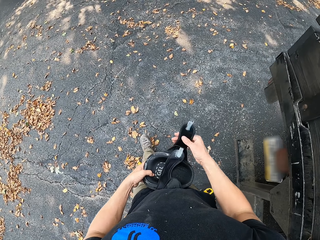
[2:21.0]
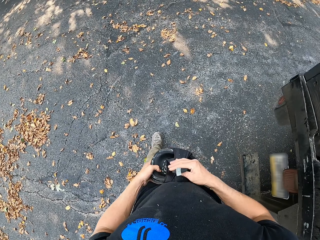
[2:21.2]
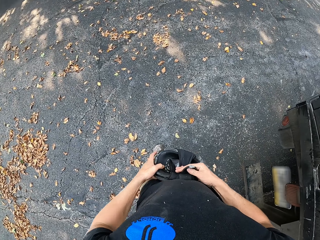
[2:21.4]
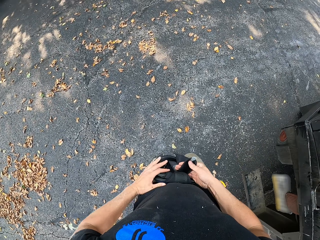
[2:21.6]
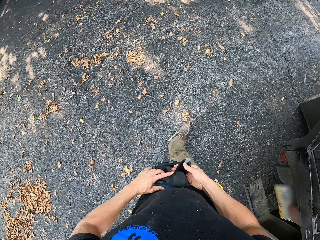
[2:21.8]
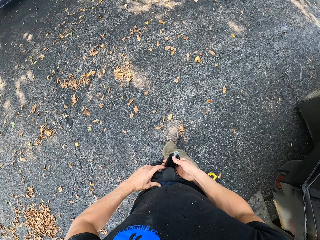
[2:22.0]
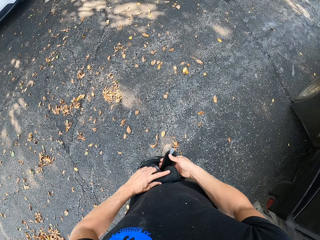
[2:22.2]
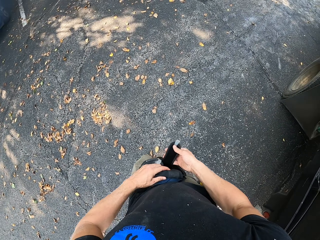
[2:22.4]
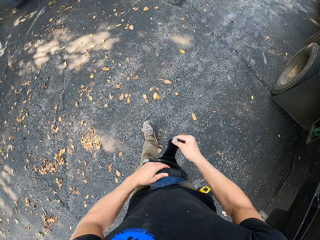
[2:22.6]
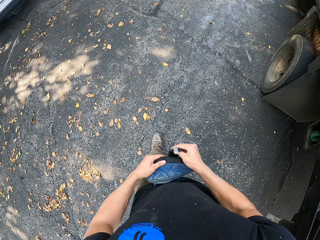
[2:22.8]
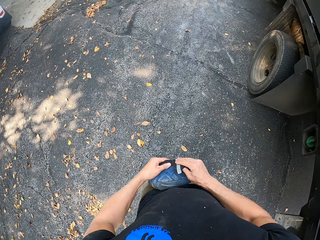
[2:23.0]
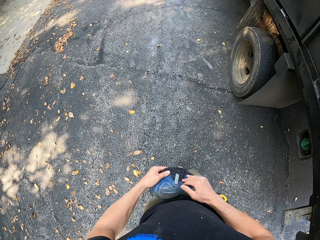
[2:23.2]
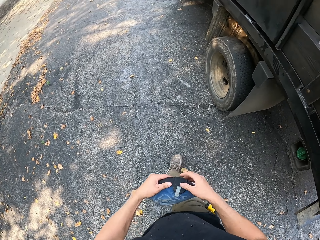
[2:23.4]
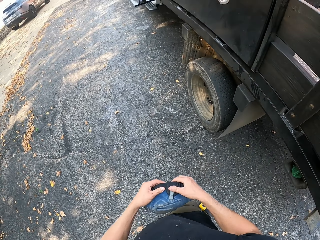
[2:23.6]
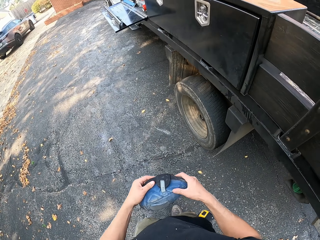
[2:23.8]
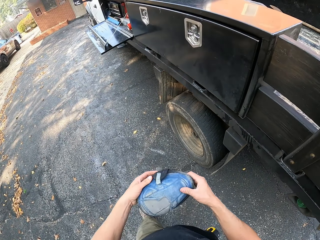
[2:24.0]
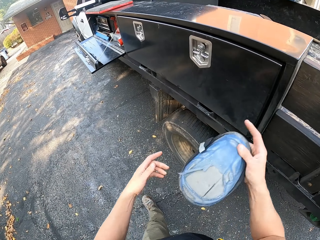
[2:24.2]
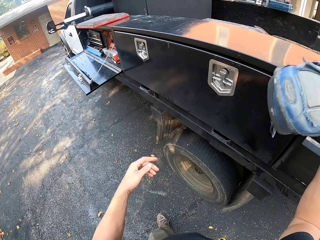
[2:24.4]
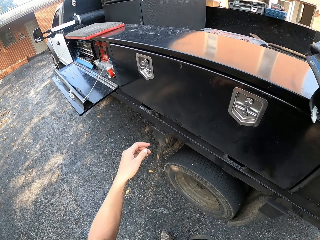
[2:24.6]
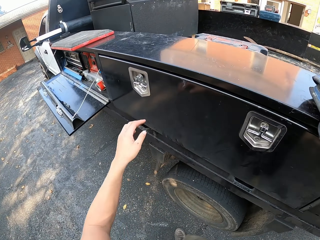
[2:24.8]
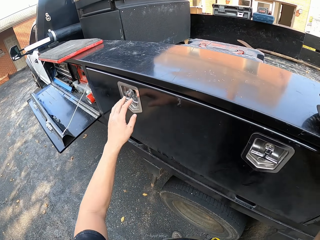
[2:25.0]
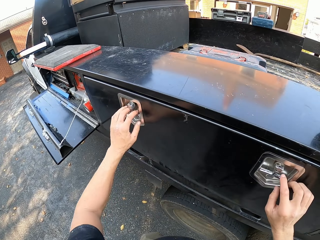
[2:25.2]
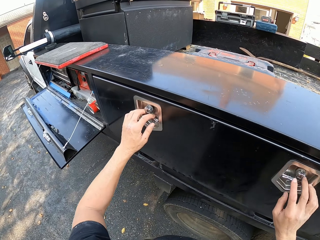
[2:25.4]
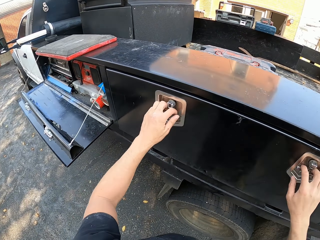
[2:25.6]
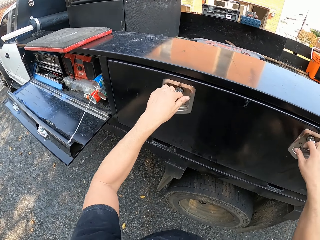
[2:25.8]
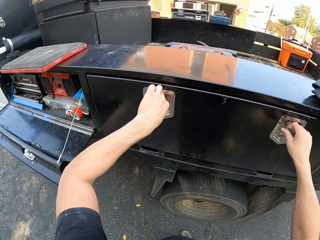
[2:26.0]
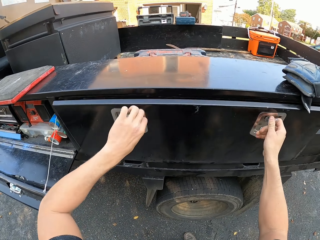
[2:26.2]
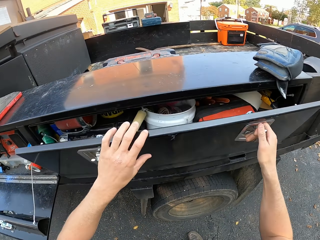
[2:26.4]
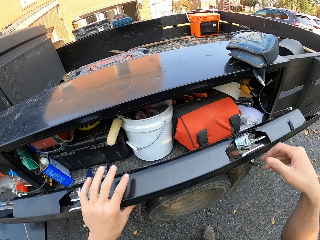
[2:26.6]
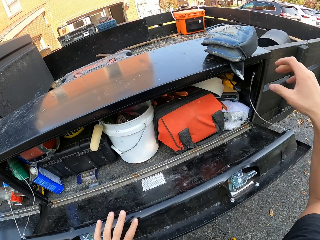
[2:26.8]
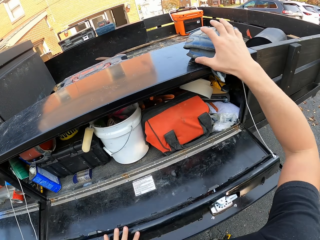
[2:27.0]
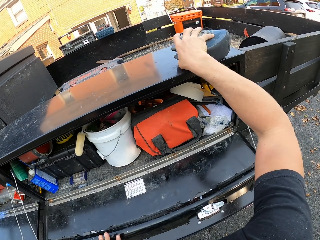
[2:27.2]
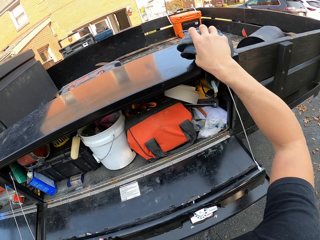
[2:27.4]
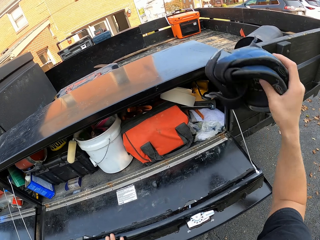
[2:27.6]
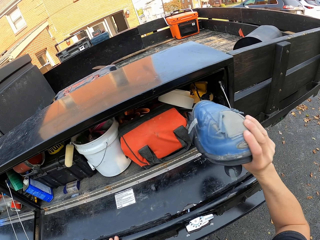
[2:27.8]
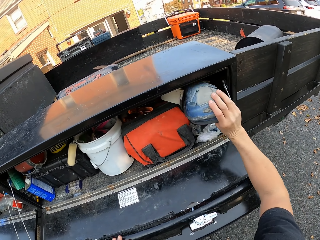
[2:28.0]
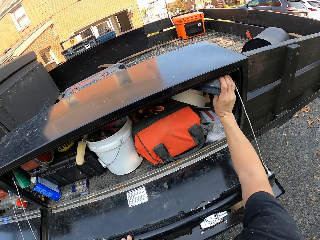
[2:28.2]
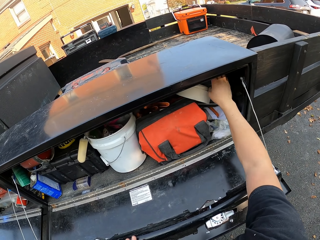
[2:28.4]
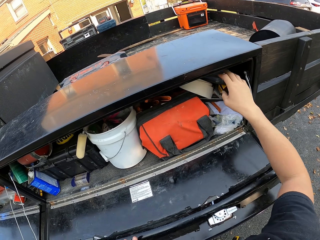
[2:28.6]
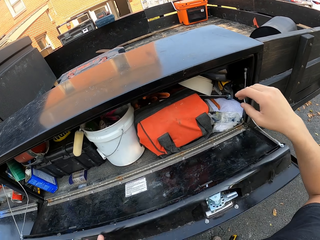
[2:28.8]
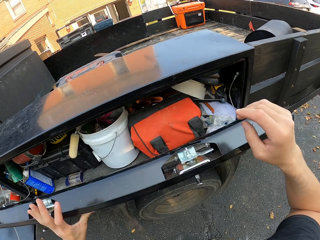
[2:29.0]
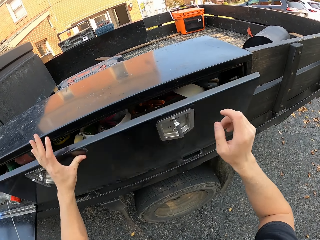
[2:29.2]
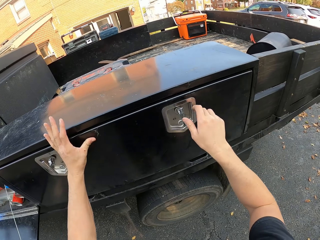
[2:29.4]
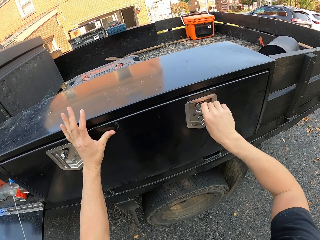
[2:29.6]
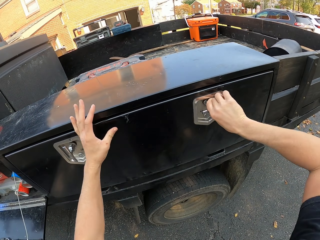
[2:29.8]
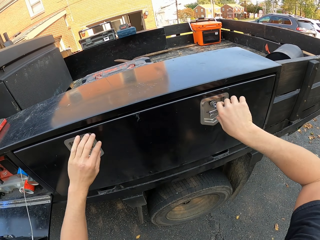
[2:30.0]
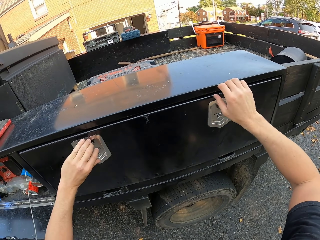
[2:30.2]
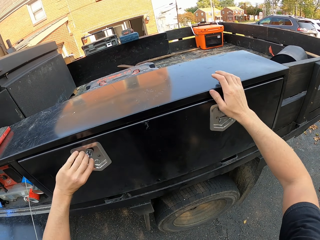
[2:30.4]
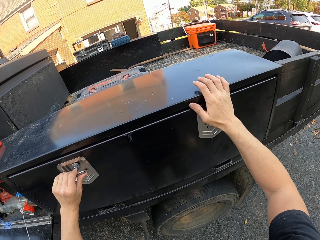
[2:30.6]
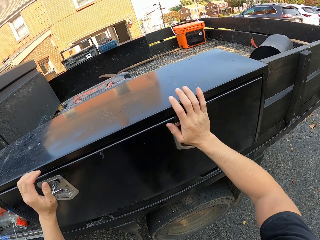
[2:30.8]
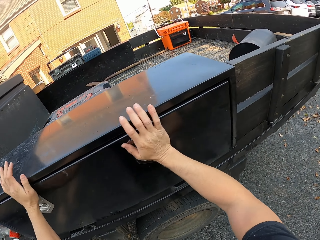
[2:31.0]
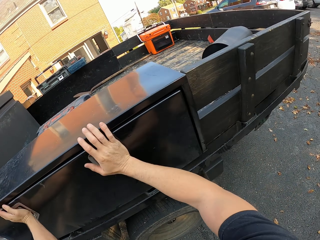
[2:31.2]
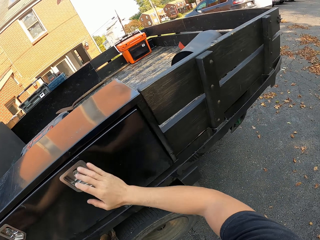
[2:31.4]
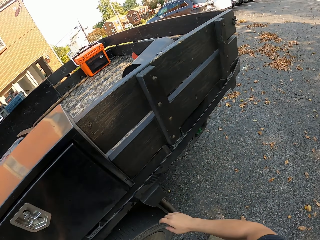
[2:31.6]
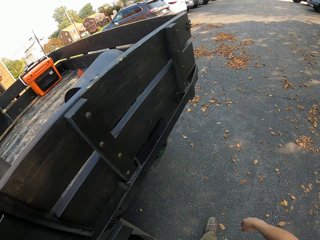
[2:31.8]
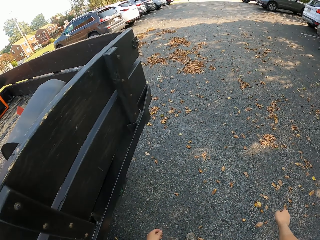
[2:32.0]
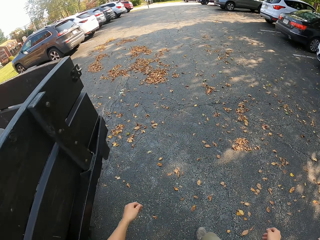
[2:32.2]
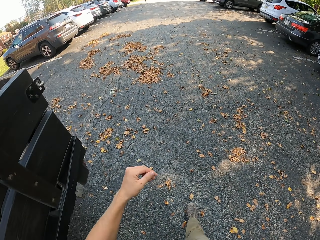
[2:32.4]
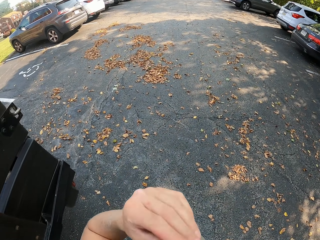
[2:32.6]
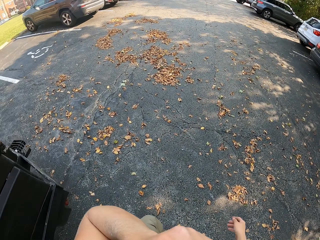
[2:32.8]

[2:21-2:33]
The camera wearer folds the knee pad. They drop the pads on the truck. They open the vehicle boot. They pick up the pads from the truck. They put the knee pad in the vehicle boot. They close the vehicle boot.

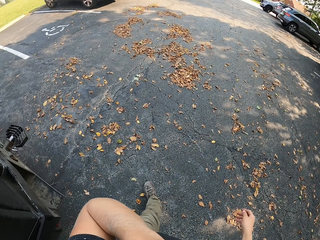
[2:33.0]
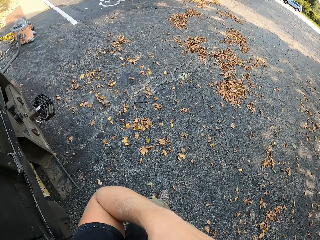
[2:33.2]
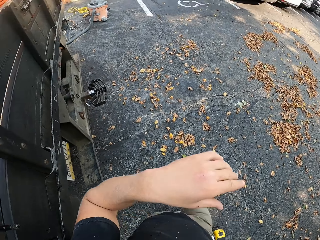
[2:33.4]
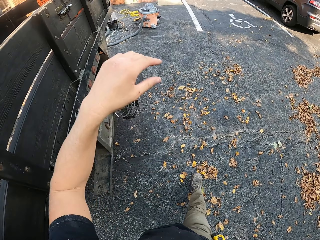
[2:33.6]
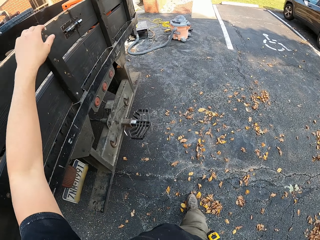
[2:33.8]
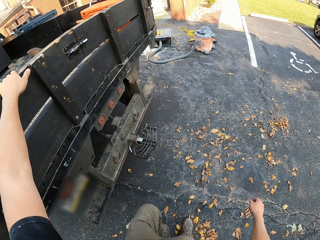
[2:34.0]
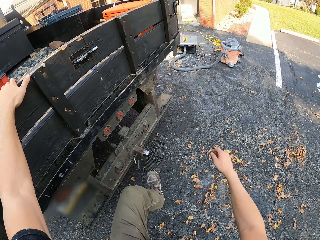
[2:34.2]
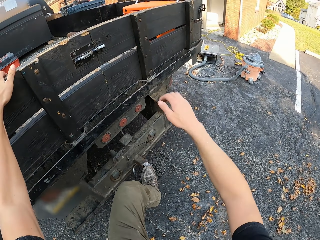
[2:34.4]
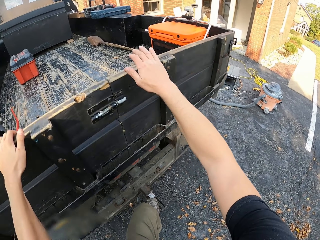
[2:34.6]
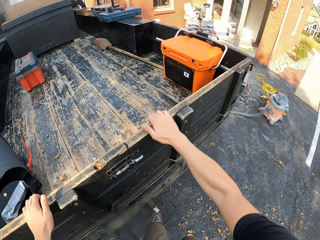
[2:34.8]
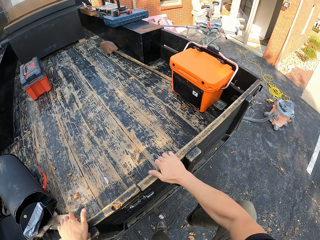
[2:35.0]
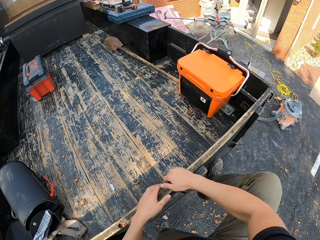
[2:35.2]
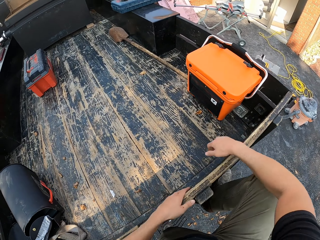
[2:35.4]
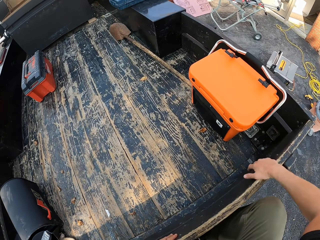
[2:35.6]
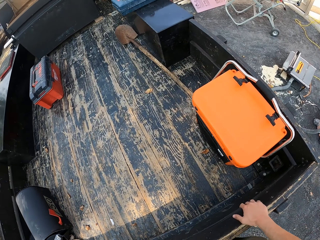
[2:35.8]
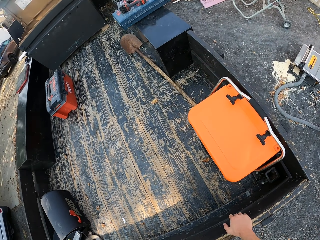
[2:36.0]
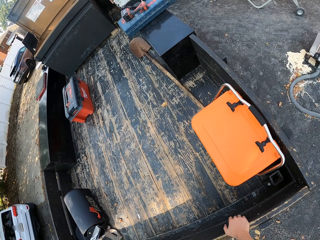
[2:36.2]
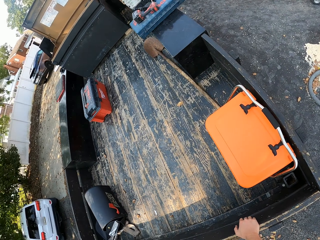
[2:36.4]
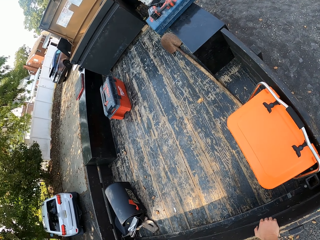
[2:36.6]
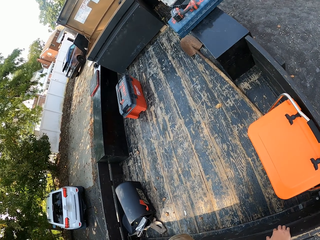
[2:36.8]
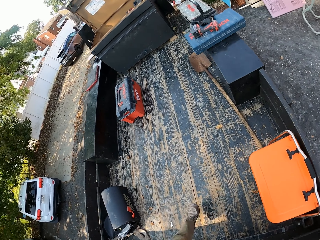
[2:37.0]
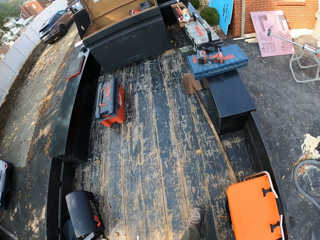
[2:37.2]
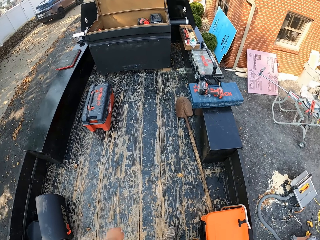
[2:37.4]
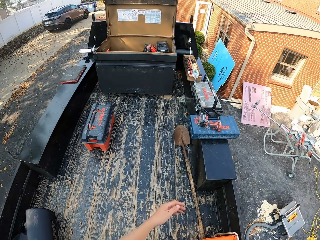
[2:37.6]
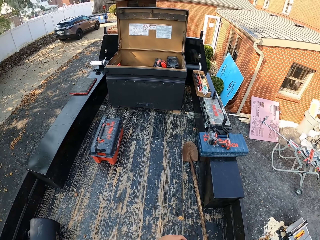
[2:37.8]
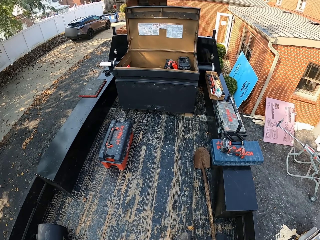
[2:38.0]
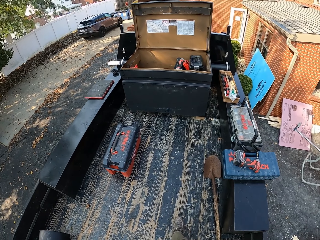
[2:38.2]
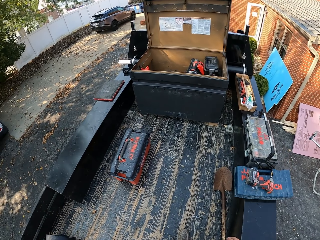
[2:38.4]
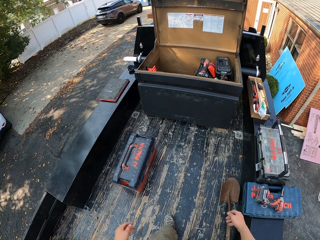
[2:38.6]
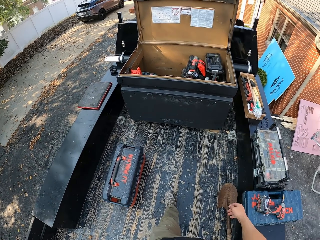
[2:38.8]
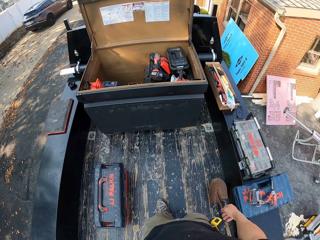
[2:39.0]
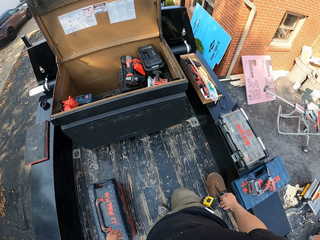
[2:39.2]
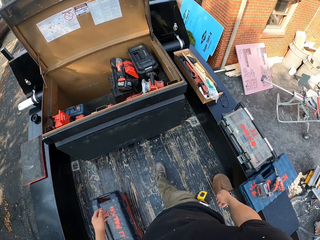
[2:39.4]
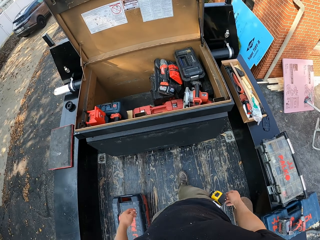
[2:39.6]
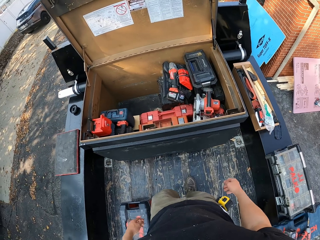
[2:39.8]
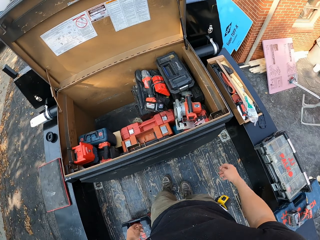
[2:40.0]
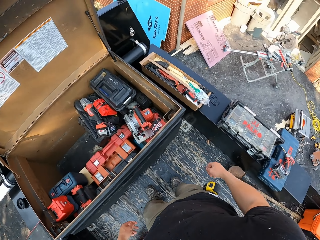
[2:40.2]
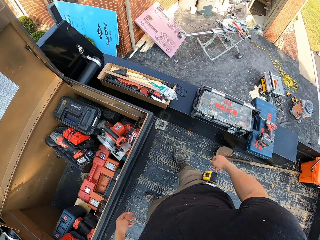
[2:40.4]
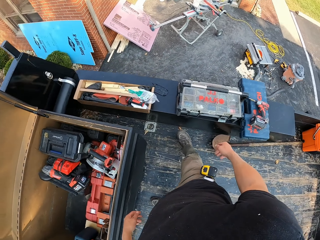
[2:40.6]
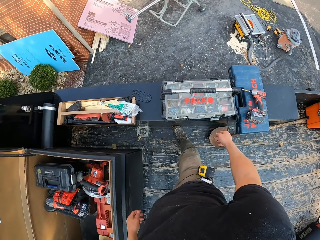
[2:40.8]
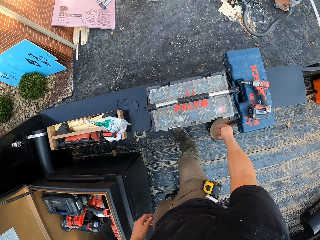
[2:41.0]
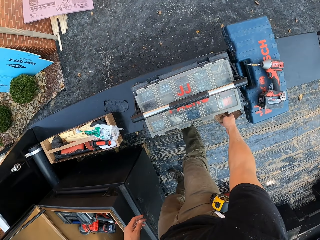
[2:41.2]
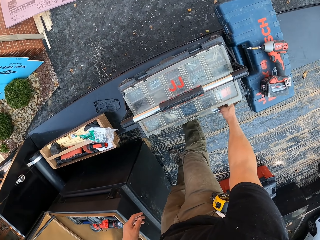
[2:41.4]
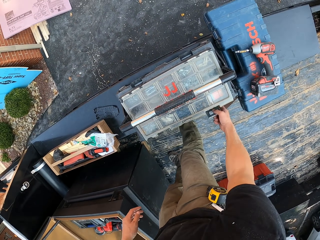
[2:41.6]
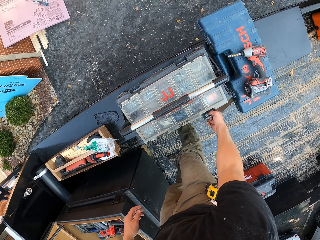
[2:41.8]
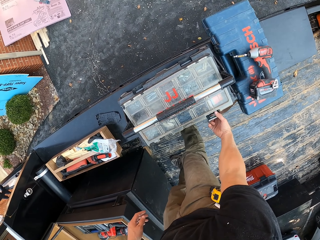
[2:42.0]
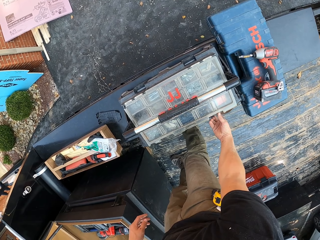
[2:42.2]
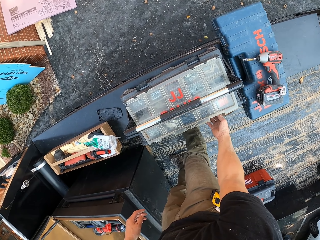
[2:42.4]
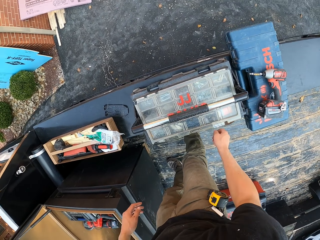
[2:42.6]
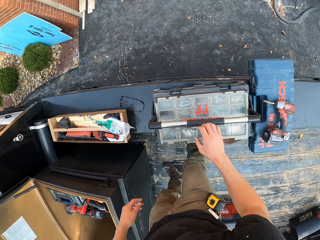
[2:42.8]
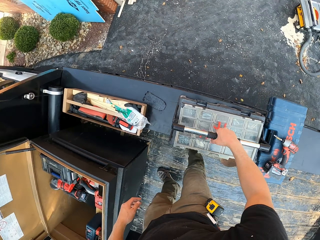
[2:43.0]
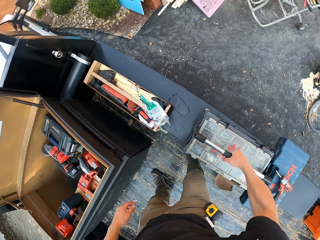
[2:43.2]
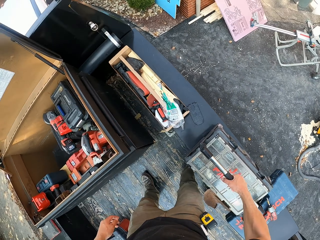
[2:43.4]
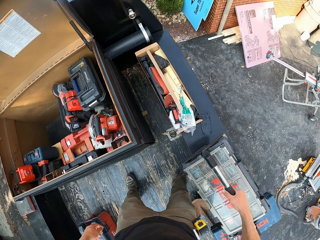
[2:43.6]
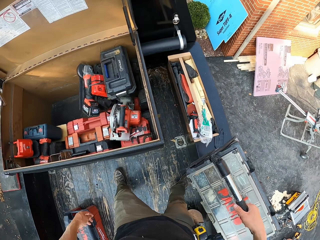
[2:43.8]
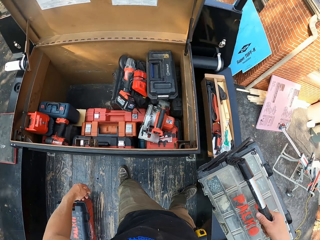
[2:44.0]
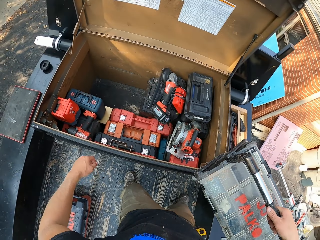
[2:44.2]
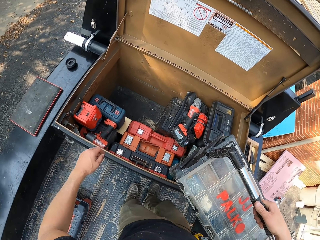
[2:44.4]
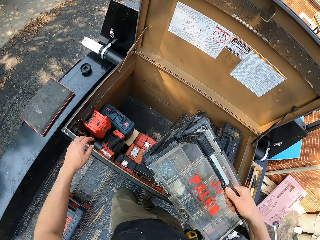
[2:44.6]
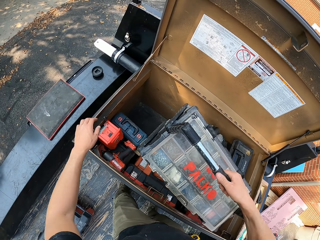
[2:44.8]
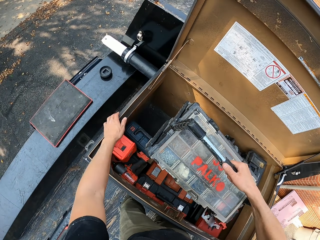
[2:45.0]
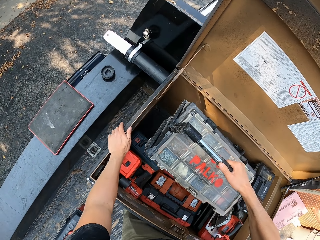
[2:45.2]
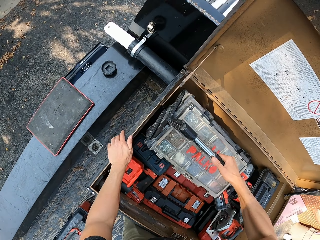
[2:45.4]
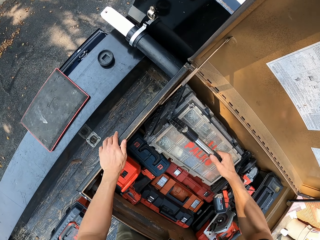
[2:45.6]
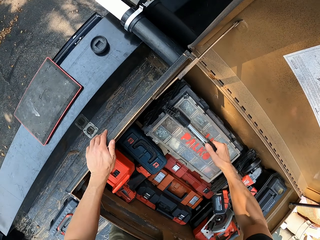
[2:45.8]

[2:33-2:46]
The camera wearer climbs the truck. He closes the tool box with his hand. He opens the mechanic tool bucket. He picks up the tool box. He puts in the mechanic tool bucket. He drops the tool box in the box.
